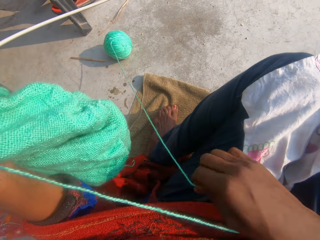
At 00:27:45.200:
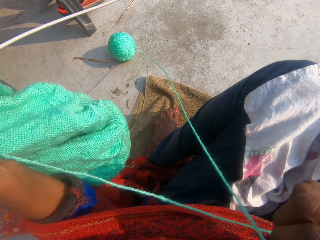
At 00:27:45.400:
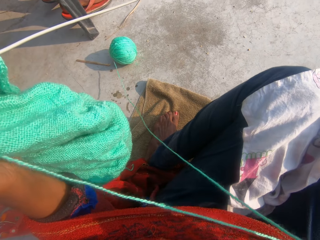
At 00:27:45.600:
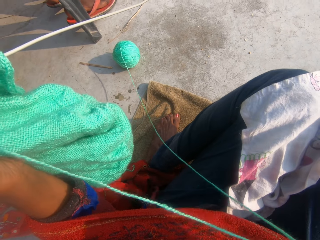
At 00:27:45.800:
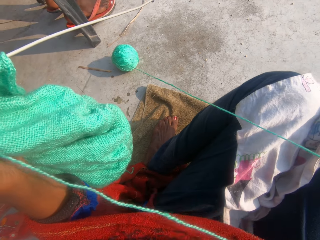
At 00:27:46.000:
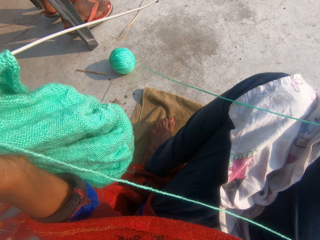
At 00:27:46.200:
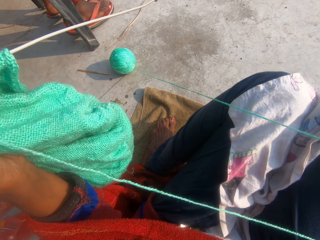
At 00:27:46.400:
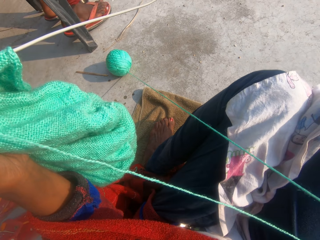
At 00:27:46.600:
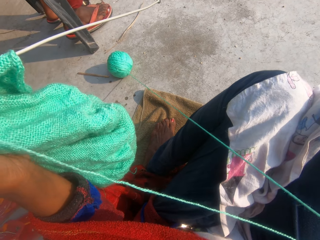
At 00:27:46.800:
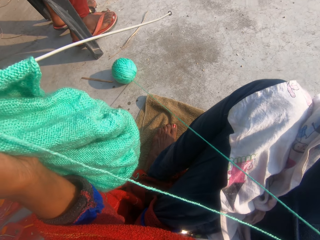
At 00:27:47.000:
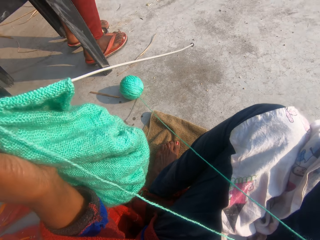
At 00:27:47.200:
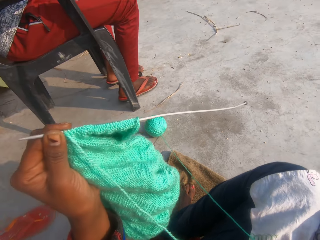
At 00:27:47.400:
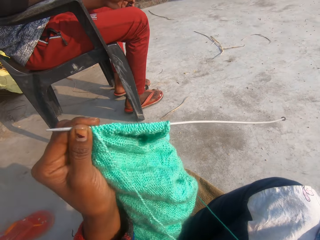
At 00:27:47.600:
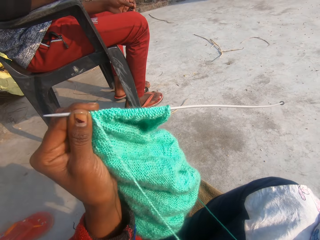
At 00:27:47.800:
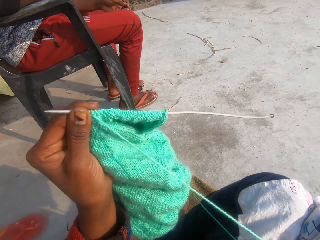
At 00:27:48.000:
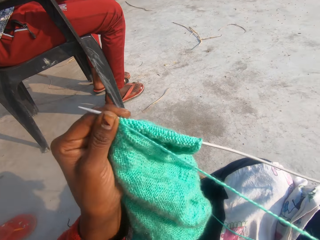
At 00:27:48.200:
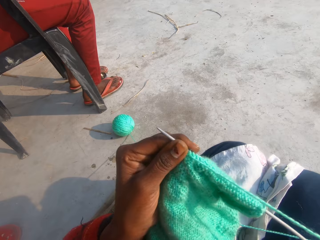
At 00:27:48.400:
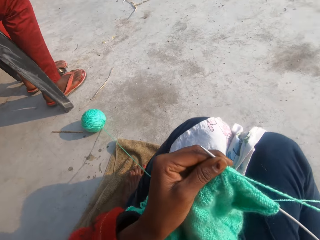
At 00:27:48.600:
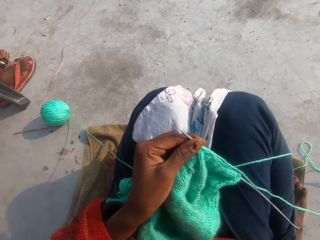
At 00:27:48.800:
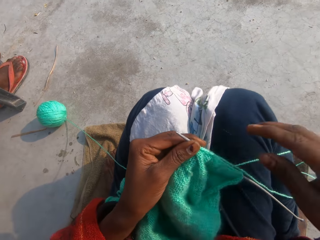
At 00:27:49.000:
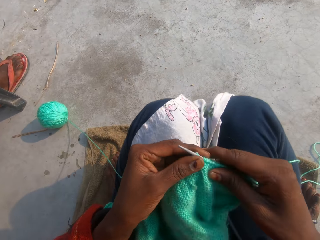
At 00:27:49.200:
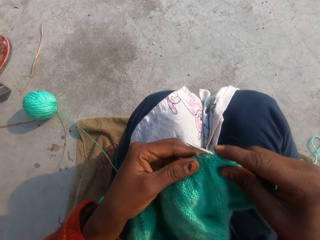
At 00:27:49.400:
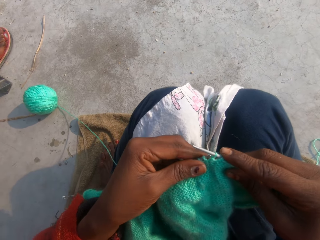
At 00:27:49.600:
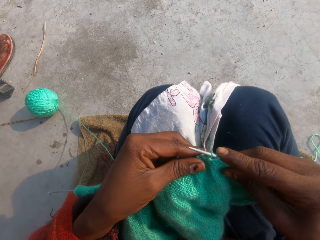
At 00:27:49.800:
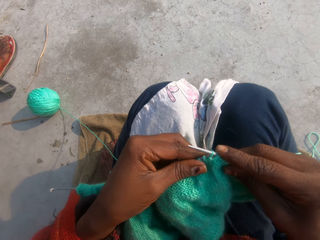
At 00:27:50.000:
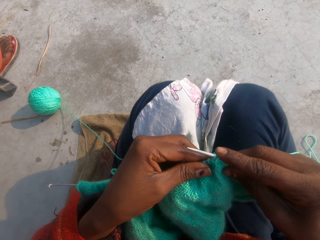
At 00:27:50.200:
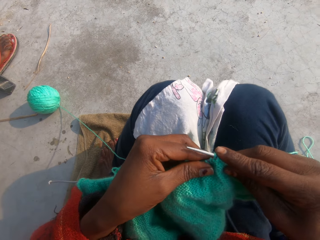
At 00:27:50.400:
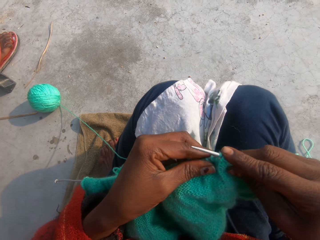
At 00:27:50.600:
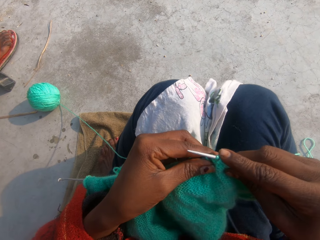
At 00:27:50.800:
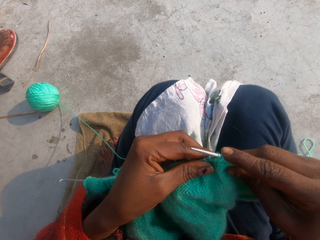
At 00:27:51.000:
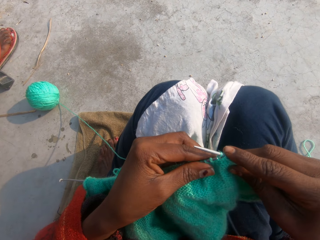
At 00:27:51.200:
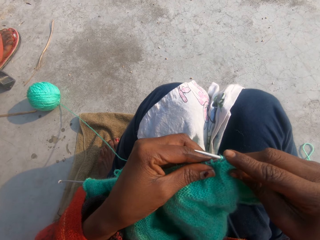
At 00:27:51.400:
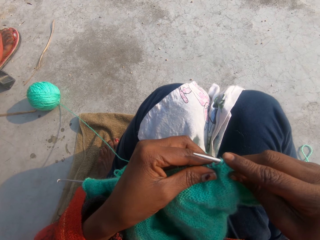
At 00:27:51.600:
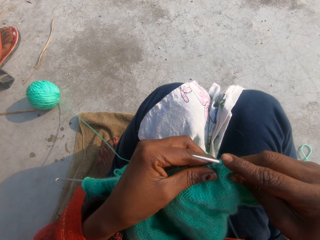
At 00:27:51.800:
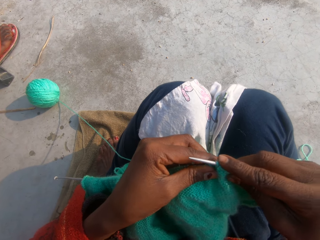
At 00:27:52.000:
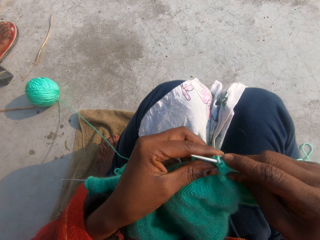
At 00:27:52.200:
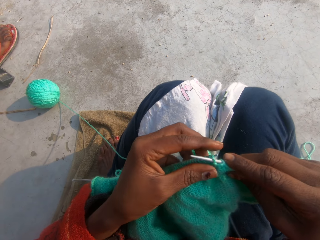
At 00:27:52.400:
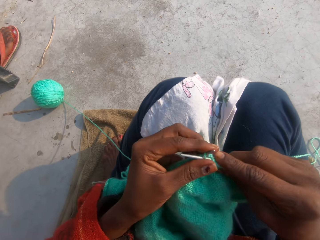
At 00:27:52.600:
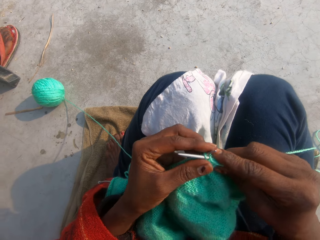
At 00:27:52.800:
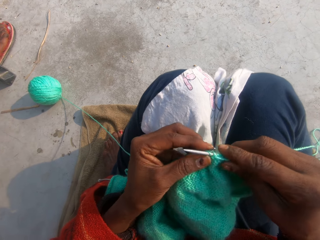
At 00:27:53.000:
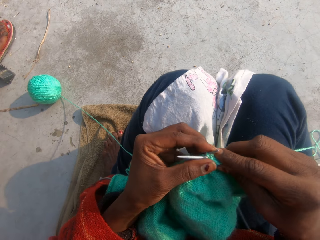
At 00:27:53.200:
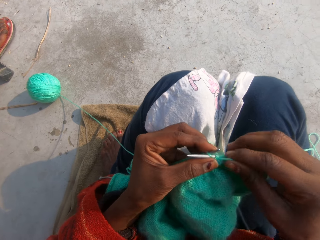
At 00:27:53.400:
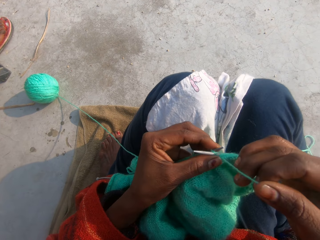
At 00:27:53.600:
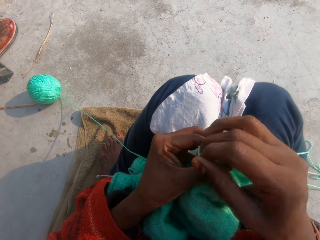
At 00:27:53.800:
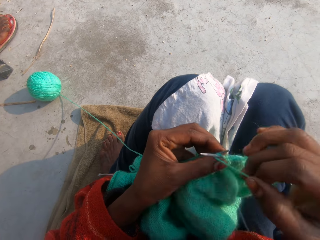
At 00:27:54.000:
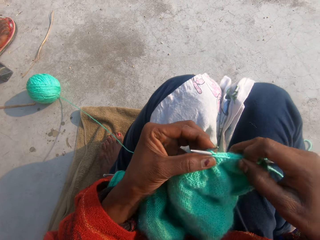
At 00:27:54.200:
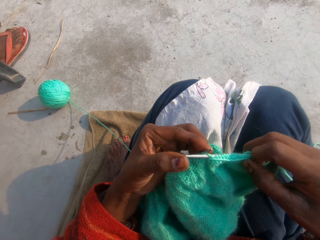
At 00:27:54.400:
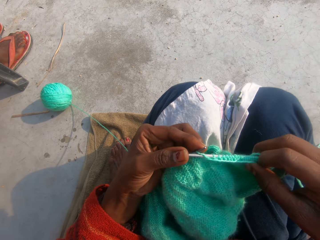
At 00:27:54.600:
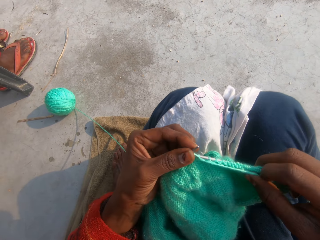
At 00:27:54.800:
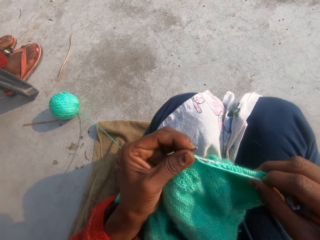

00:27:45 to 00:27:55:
The camera wearer knits something with the yarn.

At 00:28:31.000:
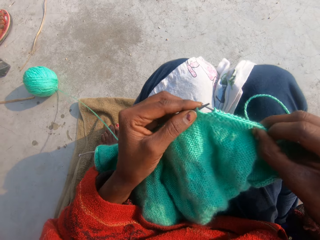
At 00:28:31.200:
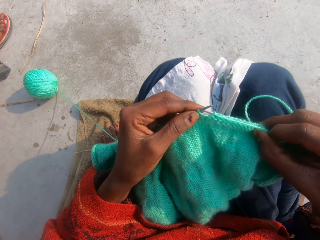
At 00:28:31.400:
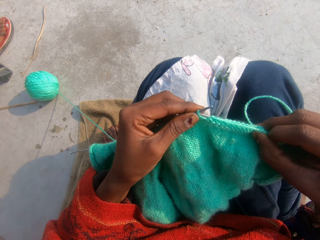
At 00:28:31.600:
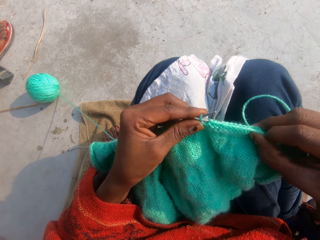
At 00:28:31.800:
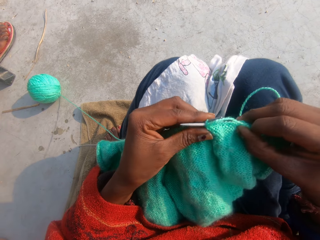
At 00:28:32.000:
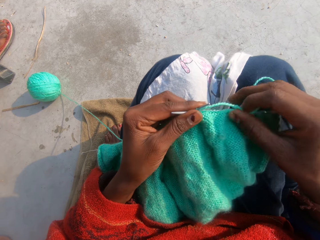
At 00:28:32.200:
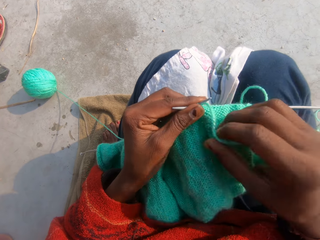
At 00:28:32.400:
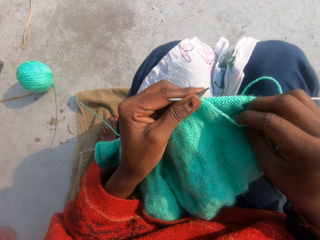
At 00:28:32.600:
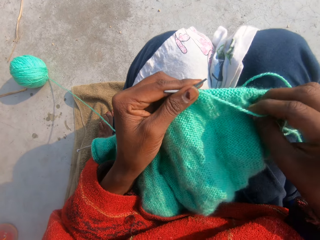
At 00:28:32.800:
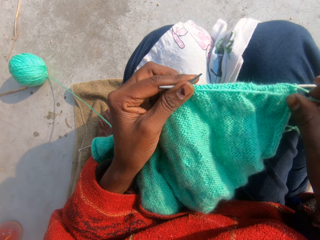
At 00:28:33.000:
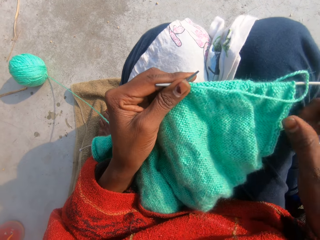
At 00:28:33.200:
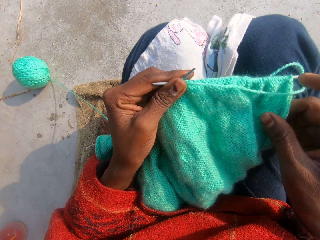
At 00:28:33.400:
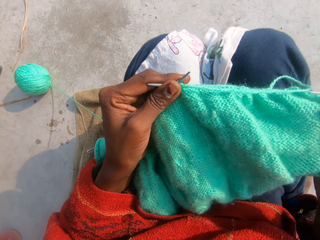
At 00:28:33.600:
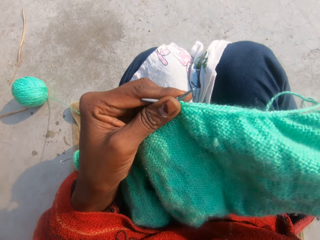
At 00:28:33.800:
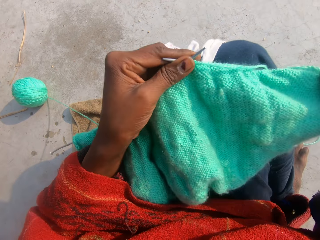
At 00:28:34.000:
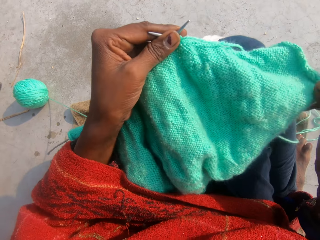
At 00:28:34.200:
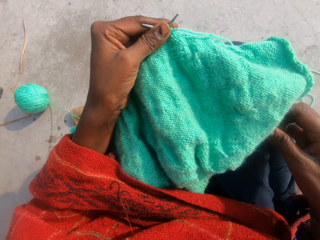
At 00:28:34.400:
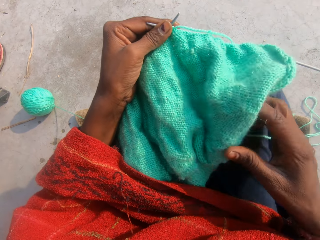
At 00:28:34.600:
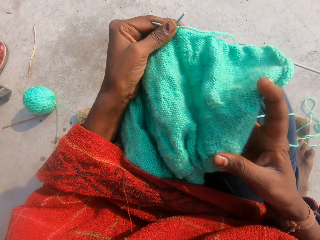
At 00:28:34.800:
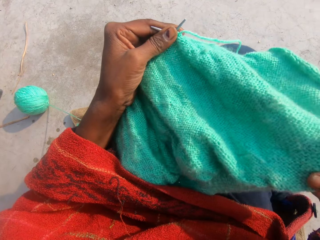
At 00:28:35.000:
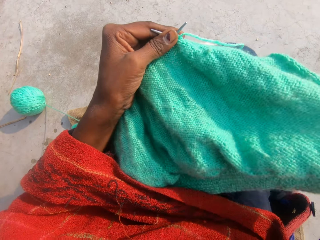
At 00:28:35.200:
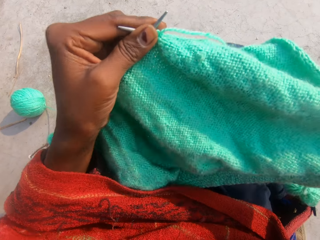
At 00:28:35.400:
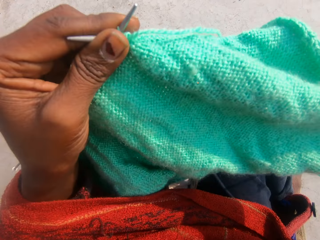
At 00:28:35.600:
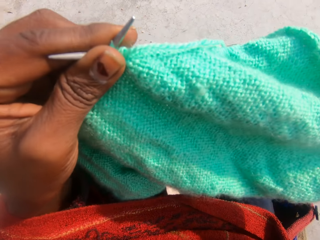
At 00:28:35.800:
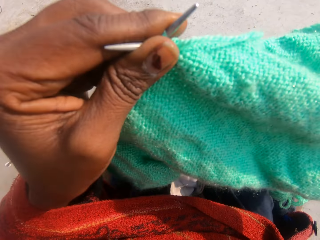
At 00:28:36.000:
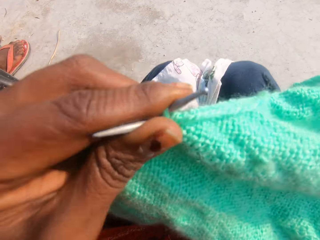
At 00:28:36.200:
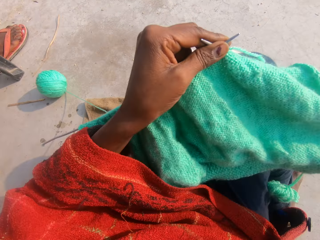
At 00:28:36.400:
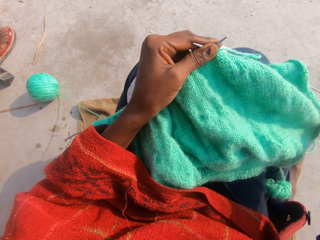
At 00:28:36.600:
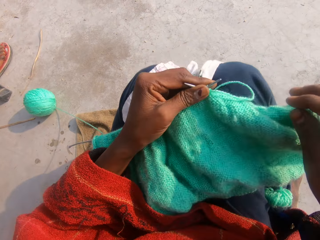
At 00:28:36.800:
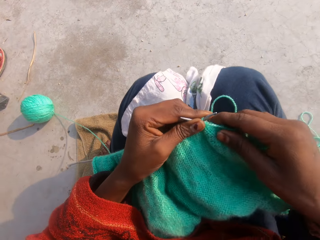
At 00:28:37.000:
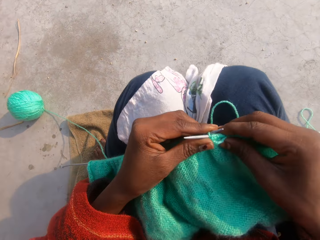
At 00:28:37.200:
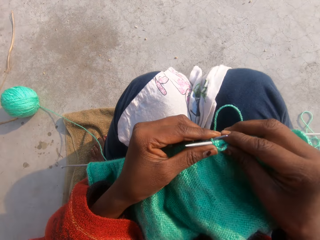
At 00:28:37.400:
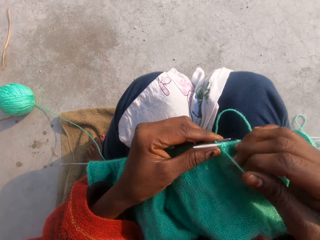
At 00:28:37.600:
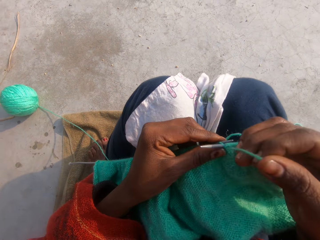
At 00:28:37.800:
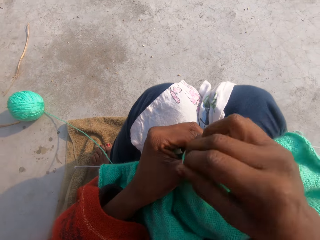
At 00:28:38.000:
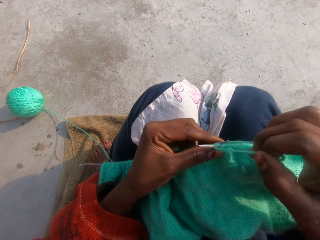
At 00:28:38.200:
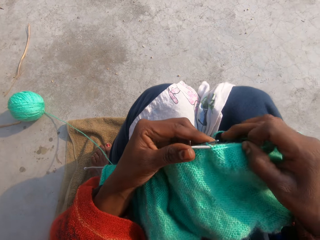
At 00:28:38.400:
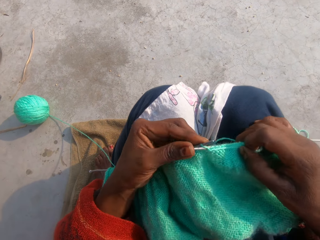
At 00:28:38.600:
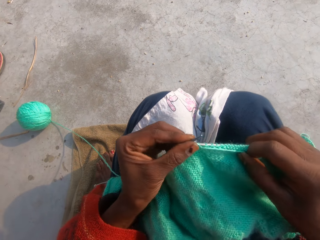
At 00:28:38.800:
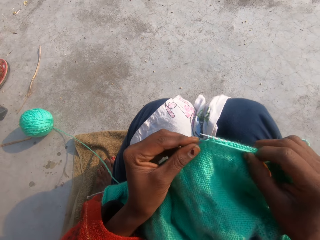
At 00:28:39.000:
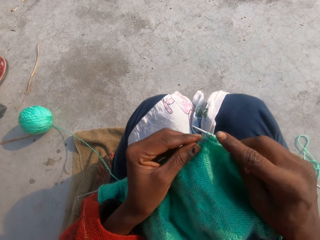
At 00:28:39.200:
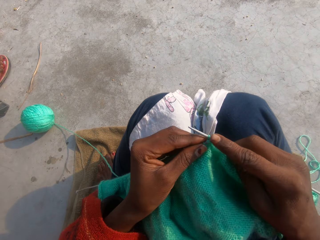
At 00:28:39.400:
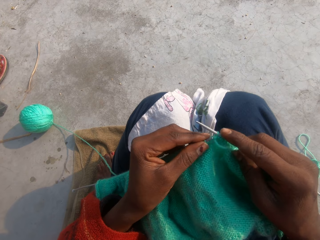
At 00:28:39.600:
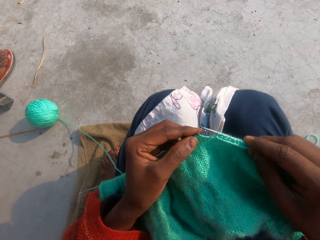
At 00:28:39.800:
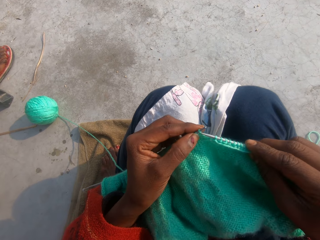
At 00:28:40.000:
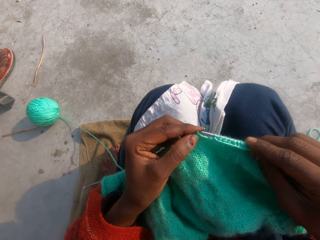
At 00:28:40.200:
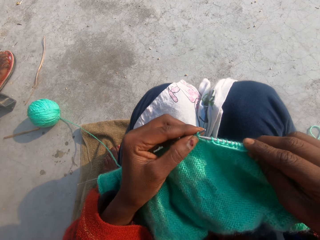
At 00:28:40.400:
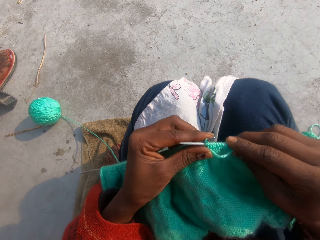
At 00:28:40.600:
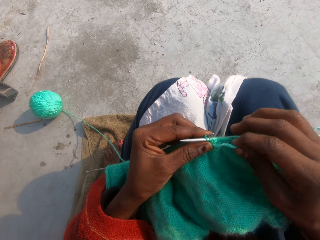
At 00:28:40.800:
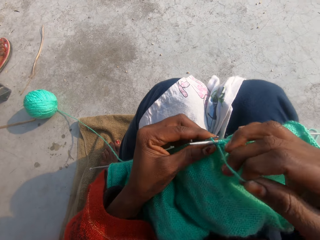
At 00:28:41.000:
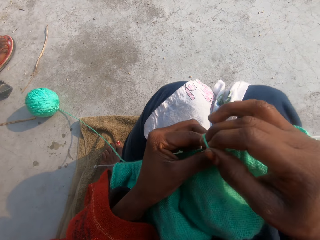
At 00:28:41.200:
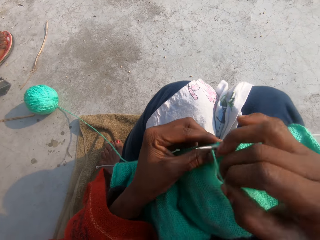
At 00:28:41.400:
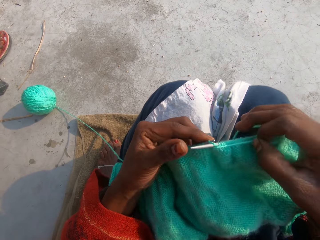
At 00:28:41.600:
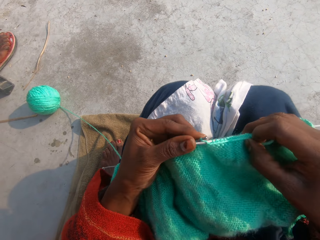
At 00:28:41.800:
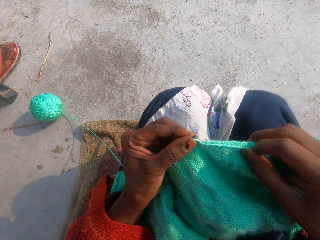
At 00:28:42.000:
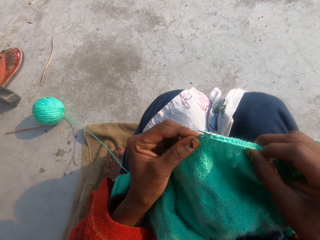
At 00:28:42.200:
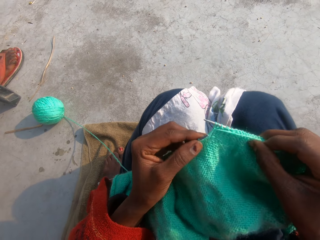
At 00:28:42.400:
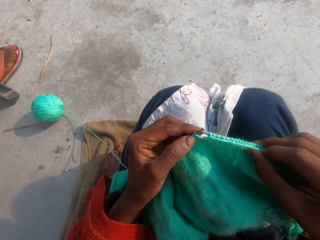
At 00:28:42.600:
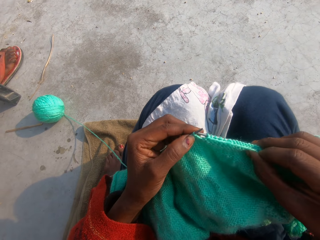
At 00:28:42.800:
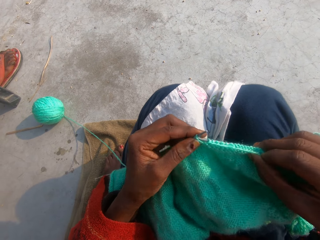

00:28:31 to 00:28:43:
The camera wearer adjusts the knit yarn. They knit something with the yarn.
